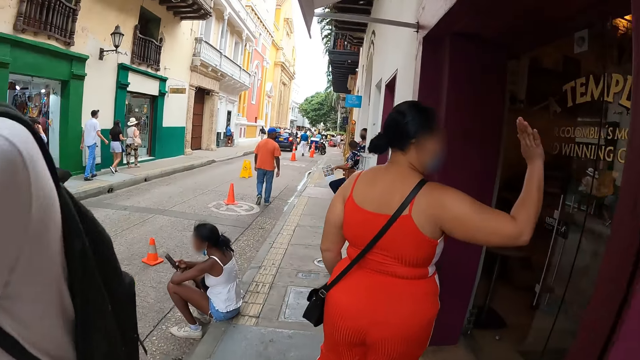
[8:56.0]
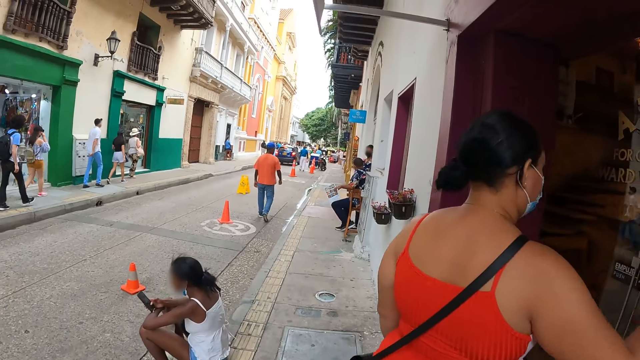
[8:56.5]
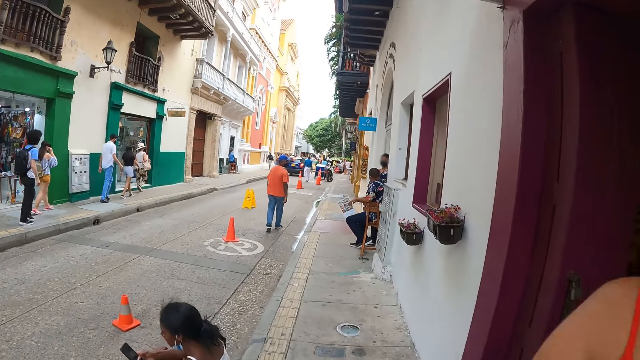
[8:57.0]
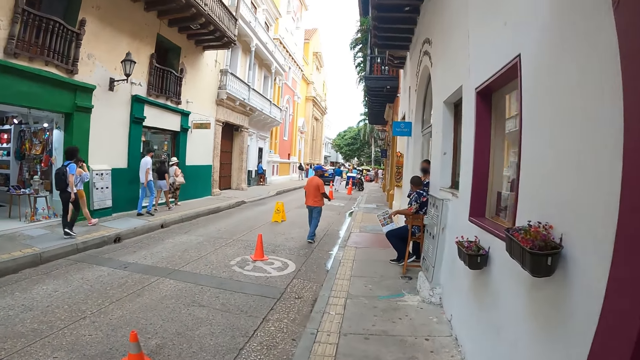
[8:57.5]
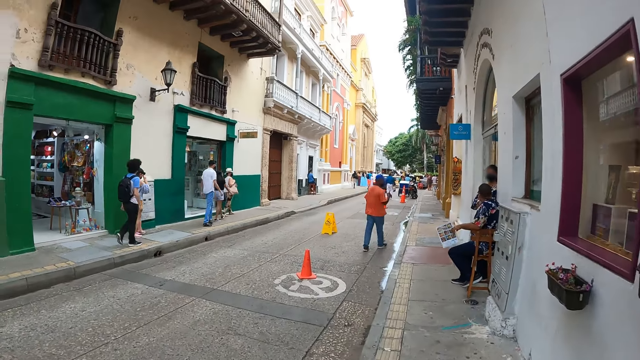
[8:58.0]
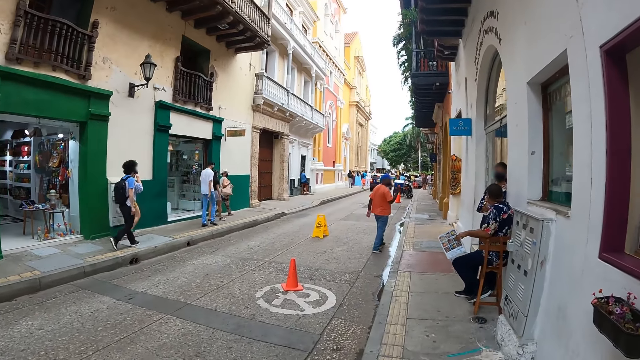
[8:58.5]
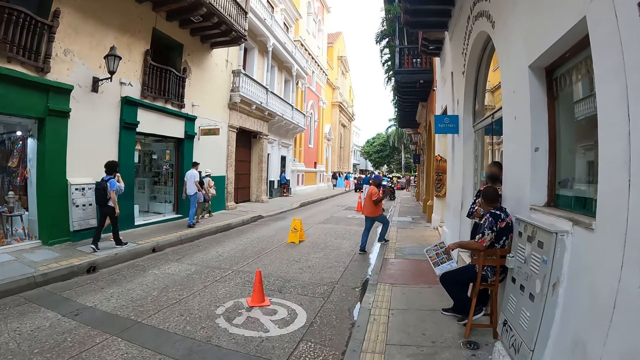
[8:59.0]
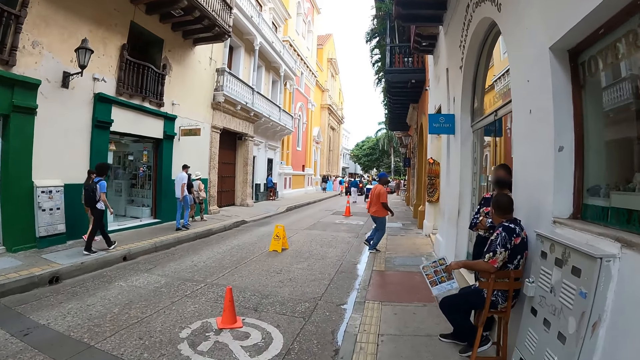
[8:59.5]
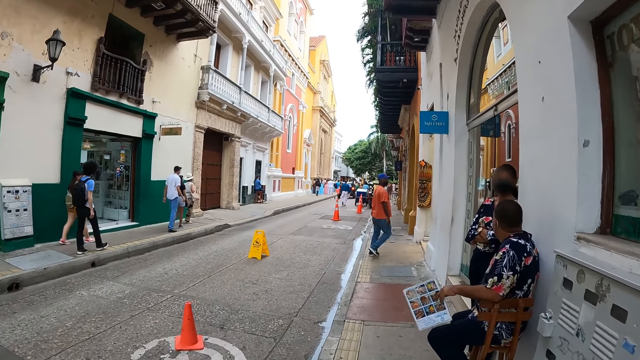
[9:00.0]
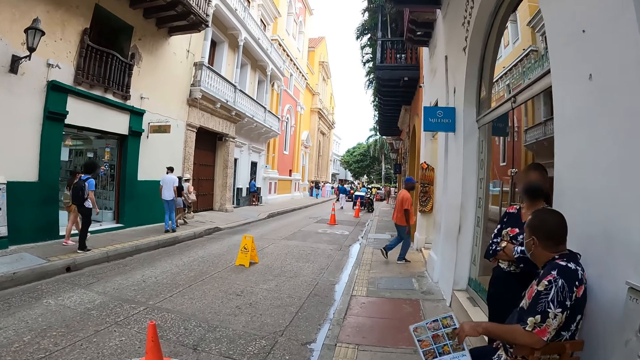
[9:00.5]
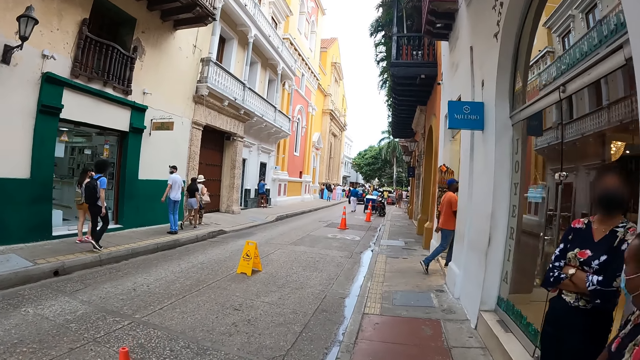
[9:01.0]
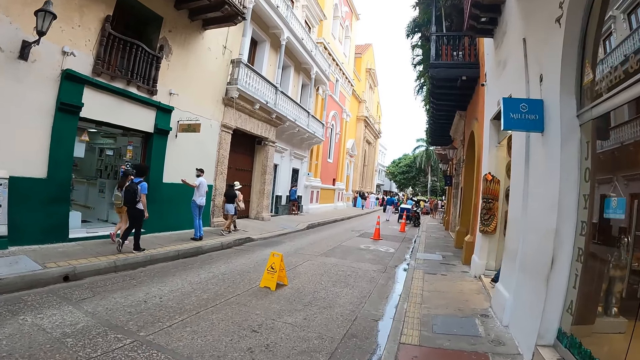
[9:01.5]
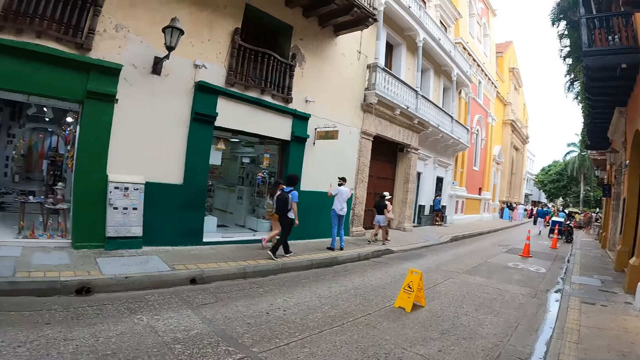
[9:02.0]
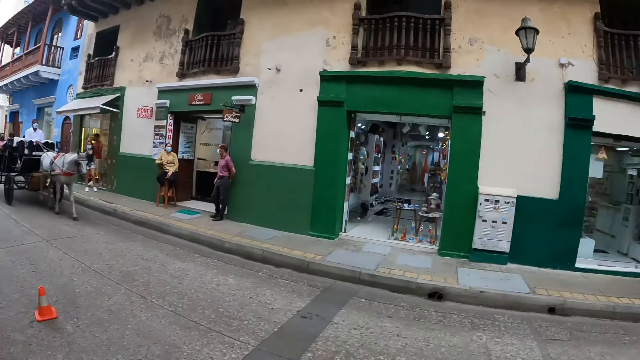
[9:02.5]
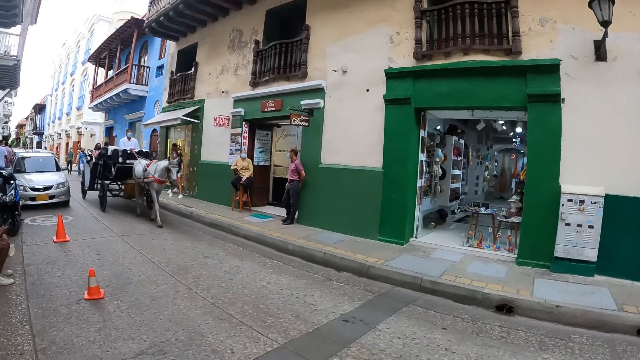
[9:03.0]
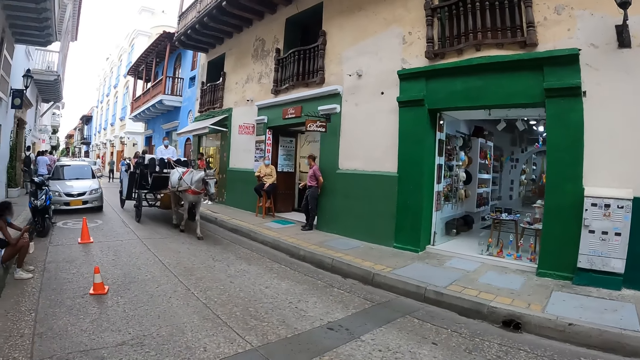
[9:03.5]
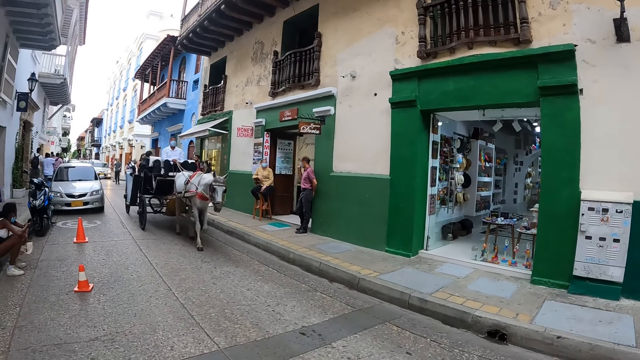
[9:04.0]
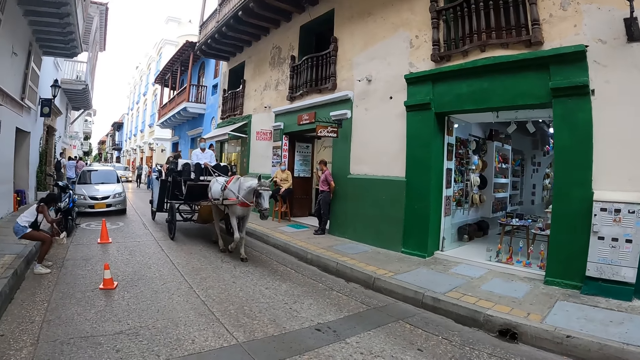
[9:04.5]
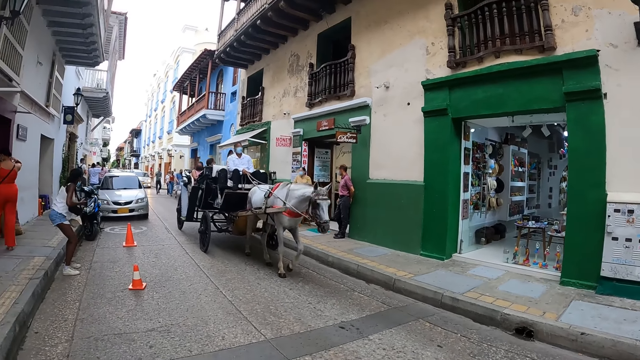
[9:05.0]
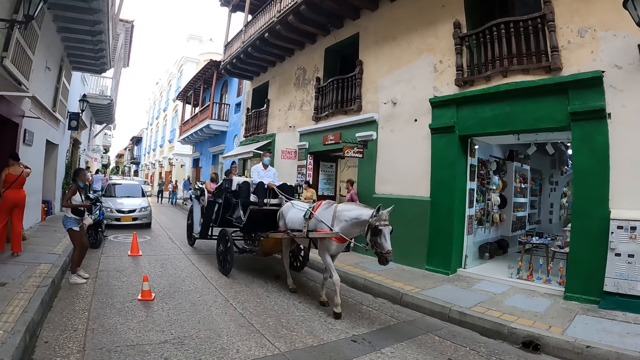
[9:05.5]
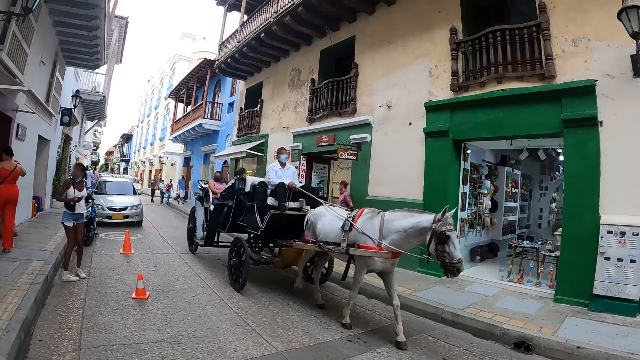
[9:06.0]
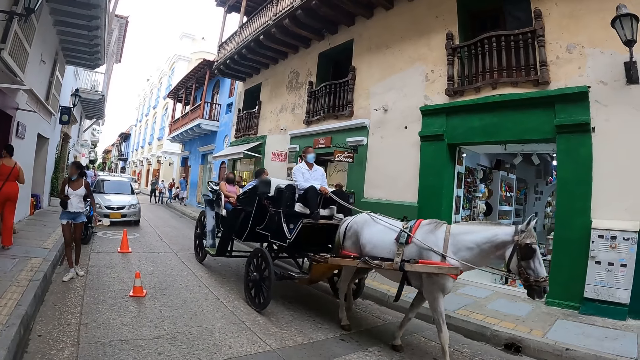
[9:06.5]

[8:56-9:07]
The camera wearer looks around.

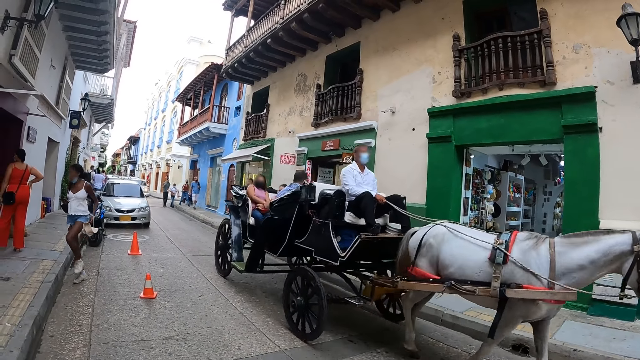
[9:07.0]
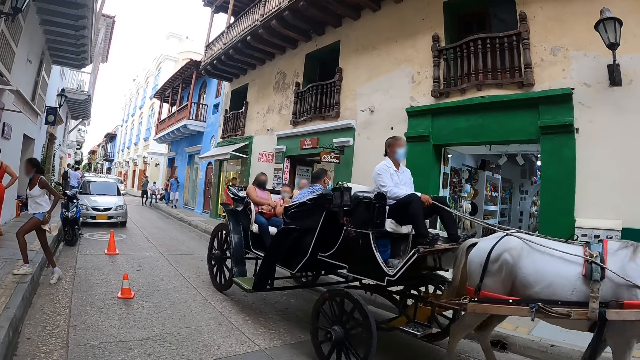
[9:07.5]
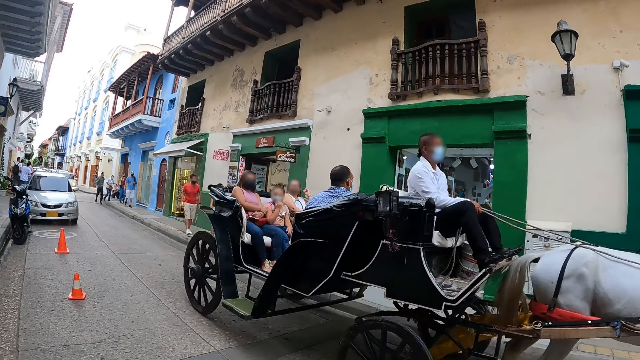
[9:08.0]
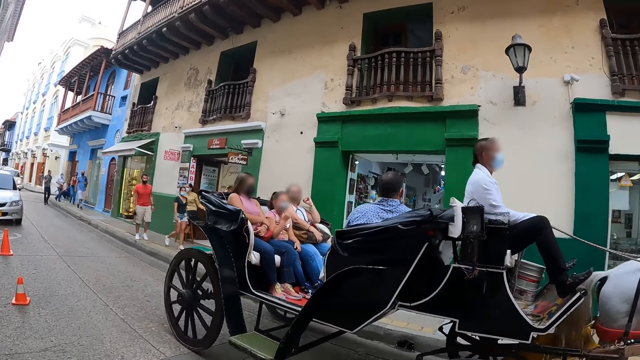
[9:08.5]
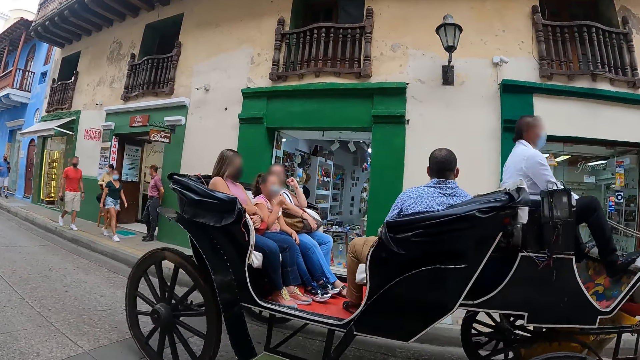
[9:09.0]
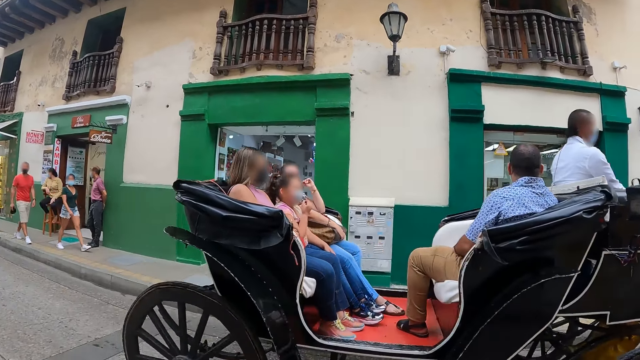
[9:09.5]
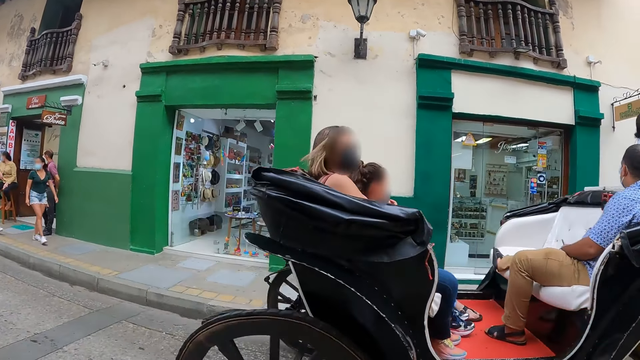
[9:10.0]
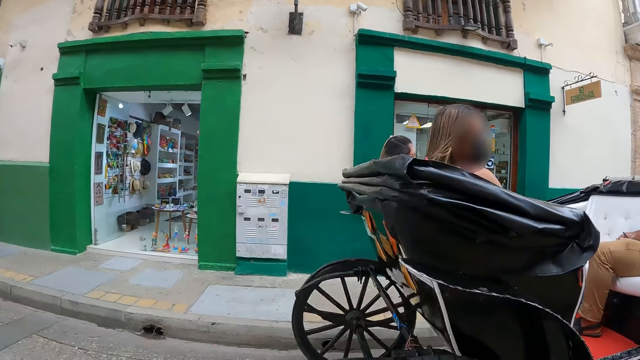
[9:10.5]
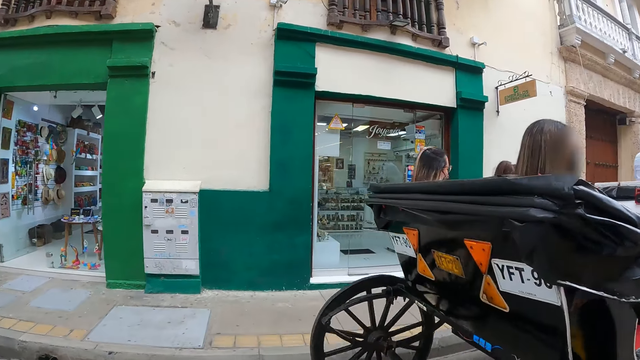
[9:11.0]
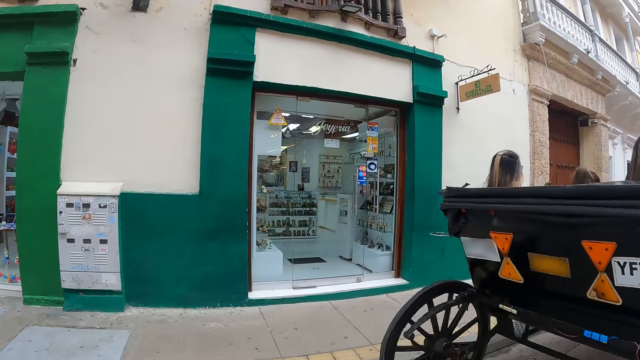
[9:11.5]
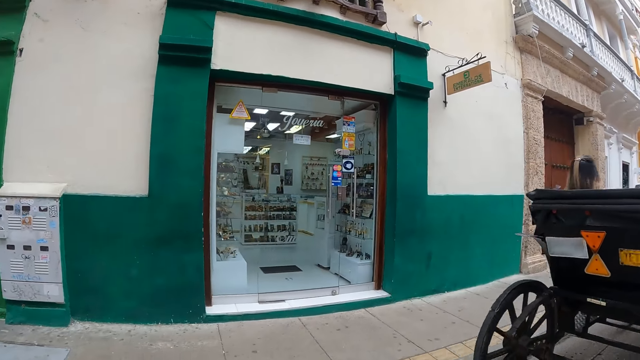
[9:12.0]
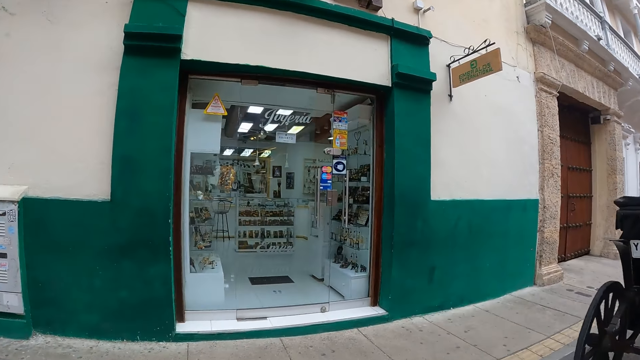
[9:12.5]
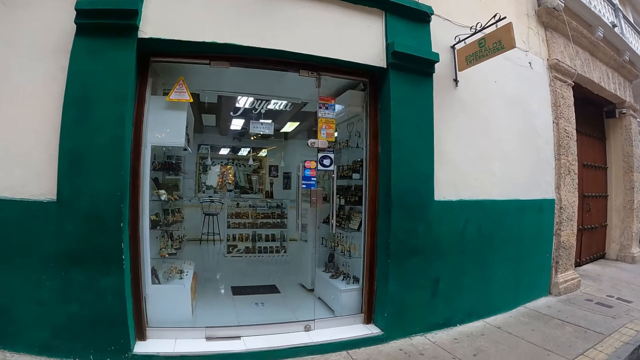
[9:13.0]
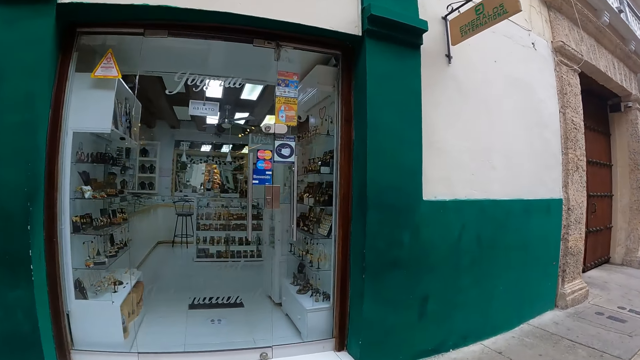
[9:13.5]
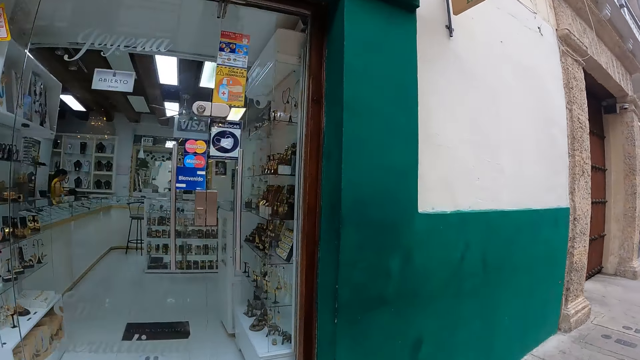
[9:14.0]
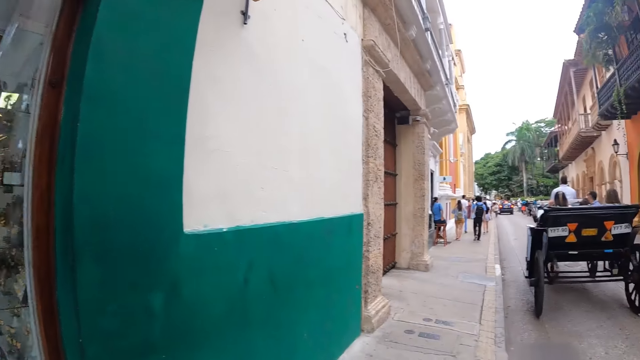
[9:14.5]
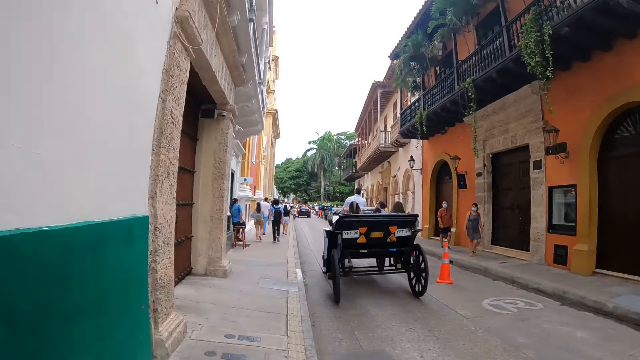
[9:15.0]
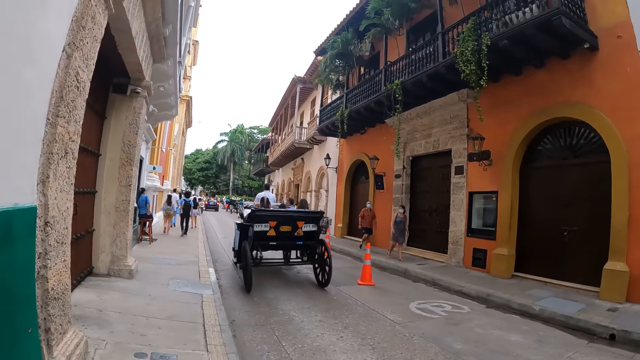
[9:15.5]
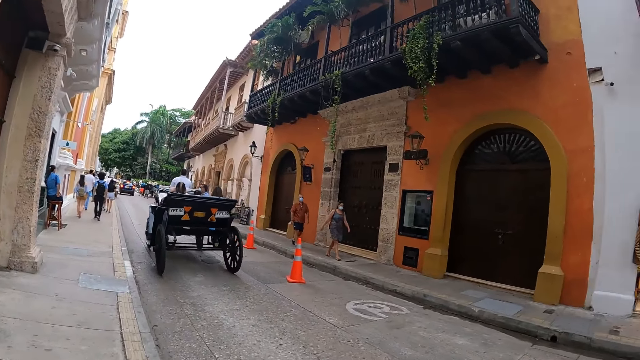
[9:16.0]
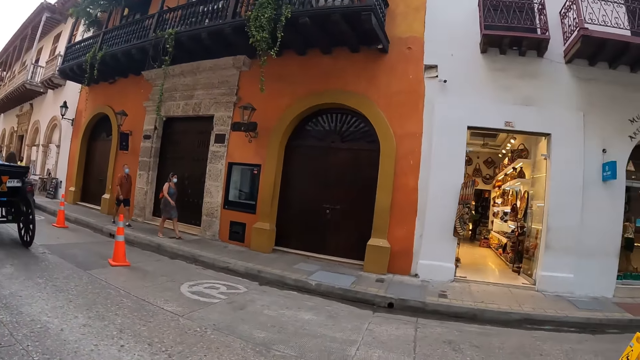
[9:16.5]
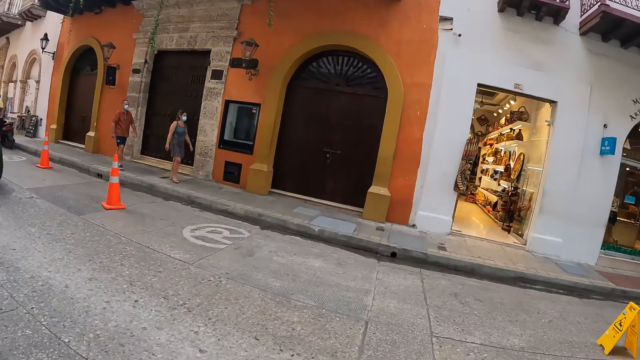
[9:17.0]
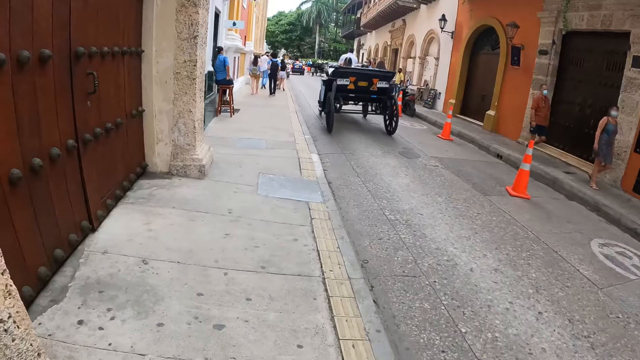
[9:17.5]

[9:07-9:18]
The camera wearer walks around. They cross the road.
